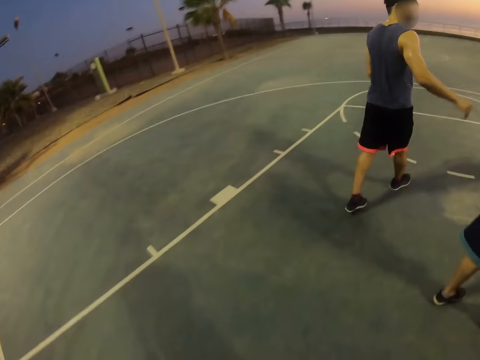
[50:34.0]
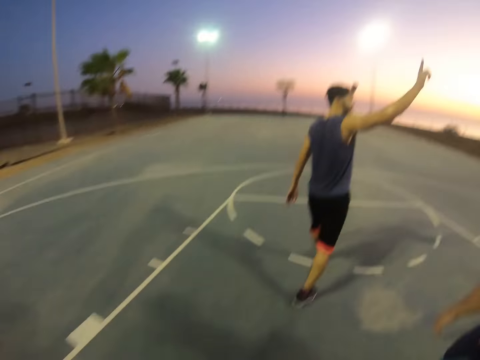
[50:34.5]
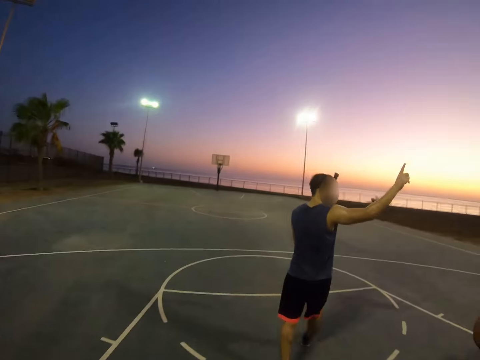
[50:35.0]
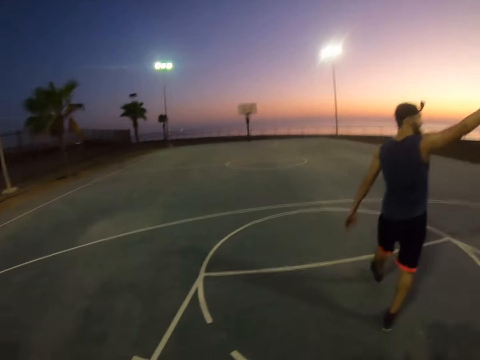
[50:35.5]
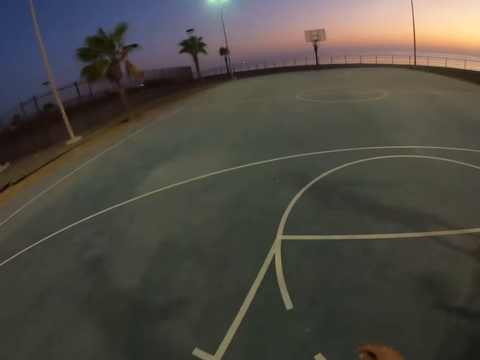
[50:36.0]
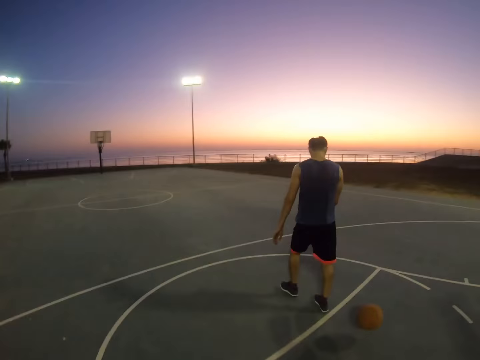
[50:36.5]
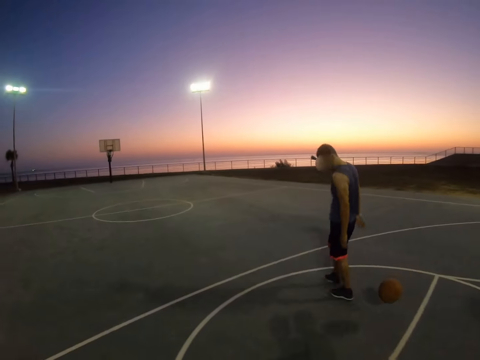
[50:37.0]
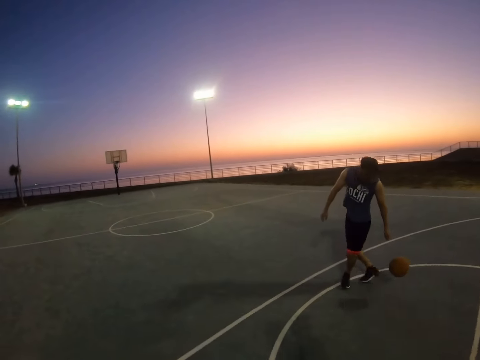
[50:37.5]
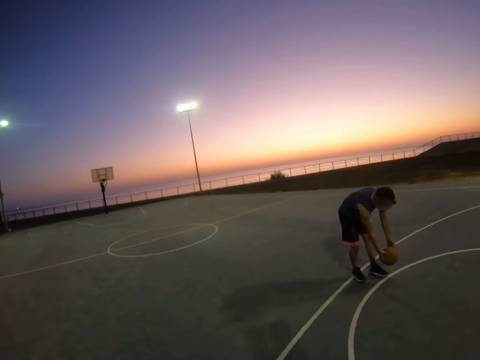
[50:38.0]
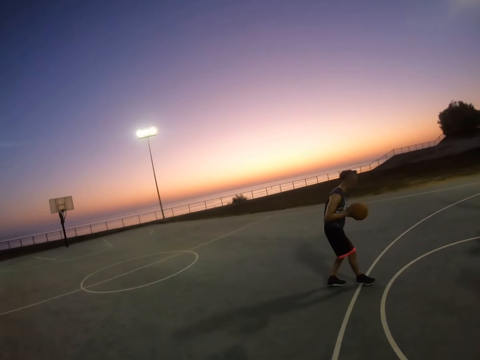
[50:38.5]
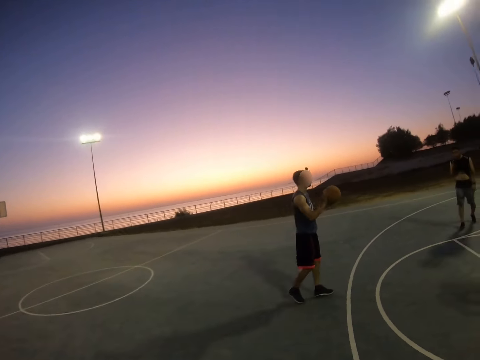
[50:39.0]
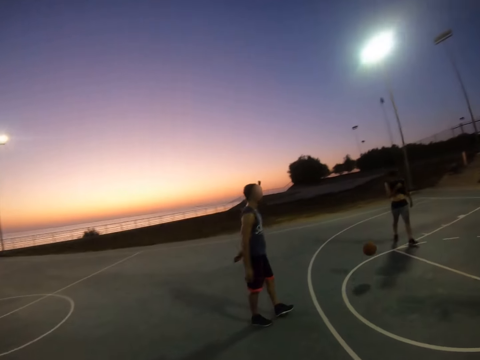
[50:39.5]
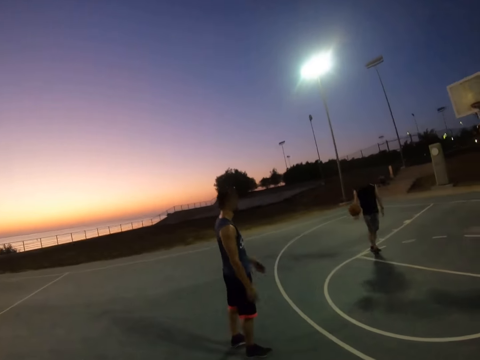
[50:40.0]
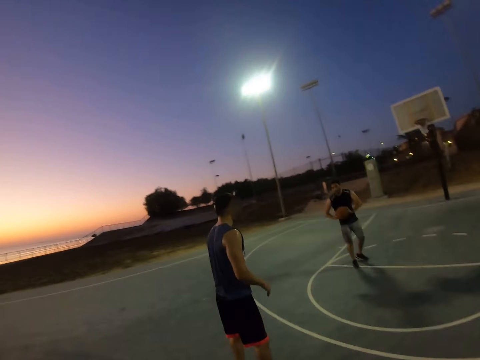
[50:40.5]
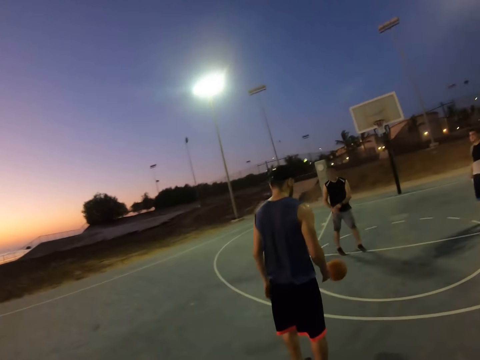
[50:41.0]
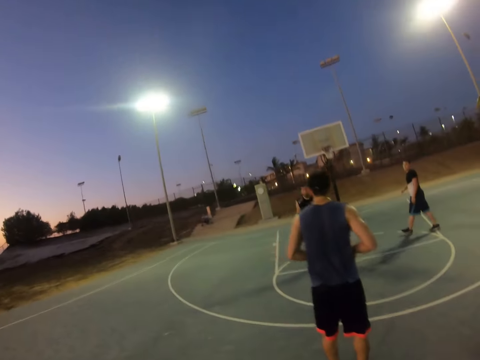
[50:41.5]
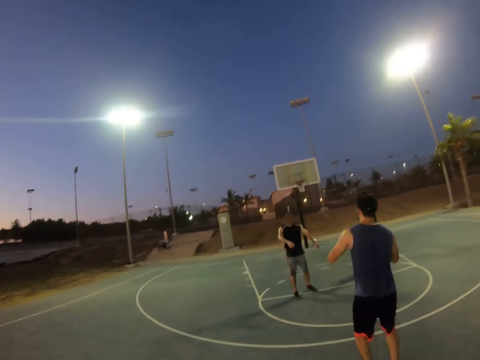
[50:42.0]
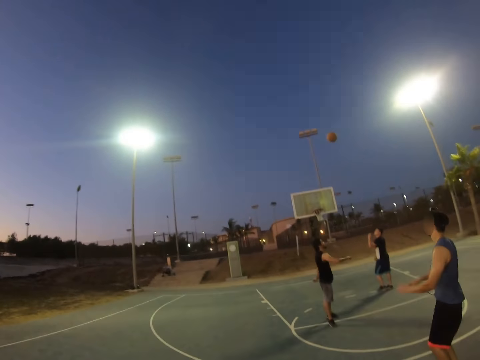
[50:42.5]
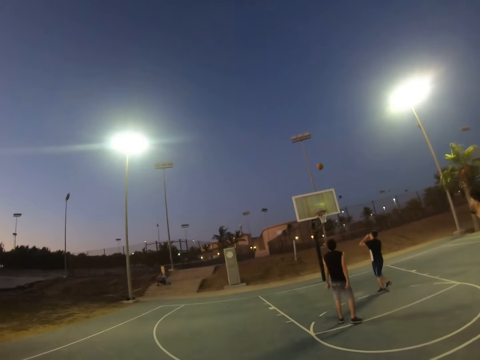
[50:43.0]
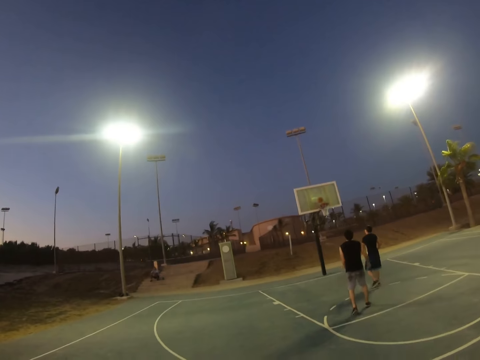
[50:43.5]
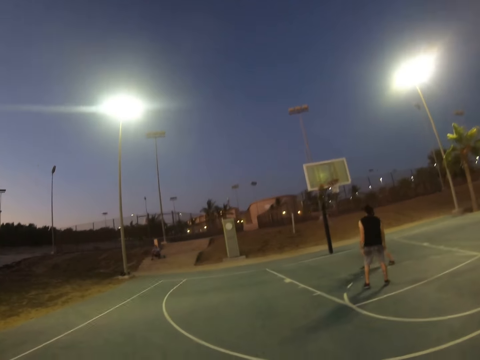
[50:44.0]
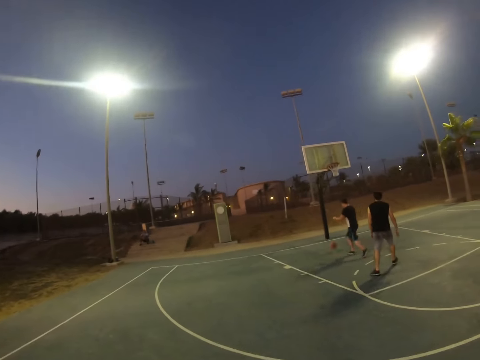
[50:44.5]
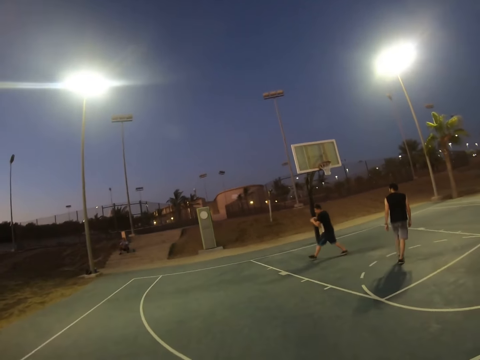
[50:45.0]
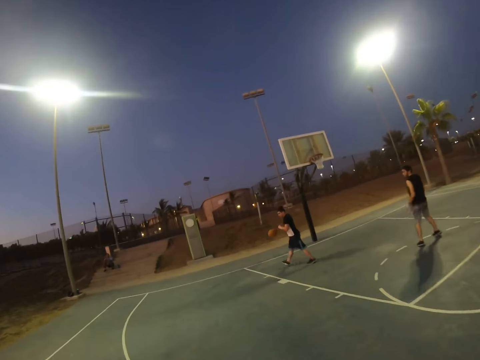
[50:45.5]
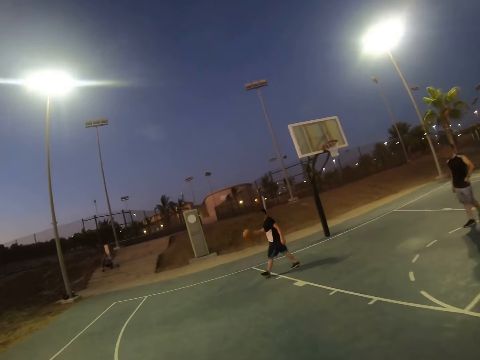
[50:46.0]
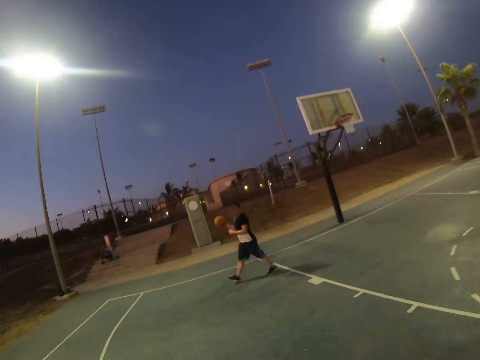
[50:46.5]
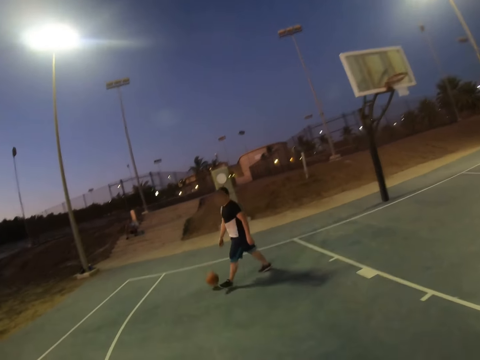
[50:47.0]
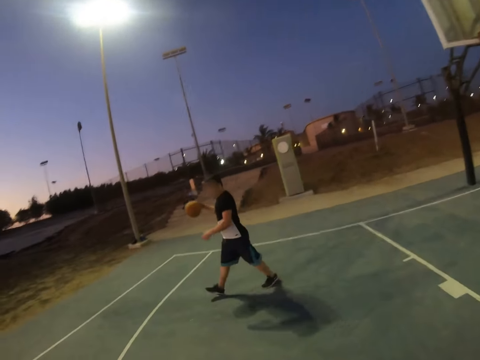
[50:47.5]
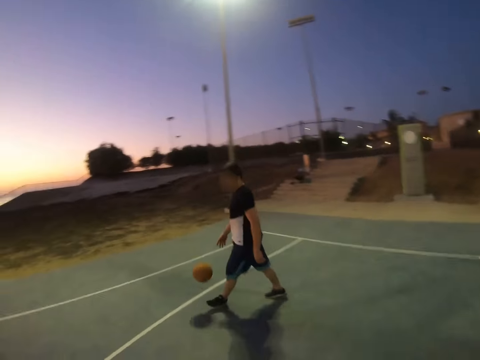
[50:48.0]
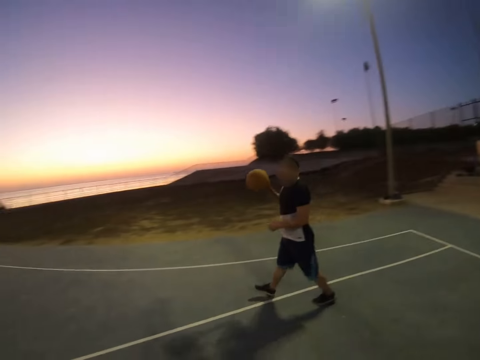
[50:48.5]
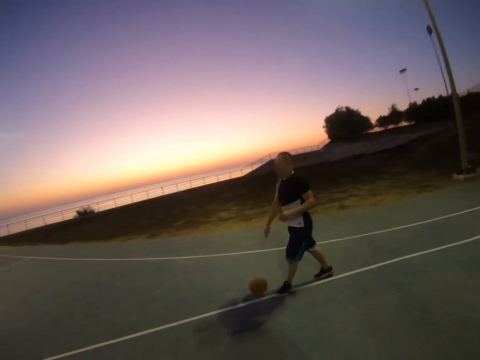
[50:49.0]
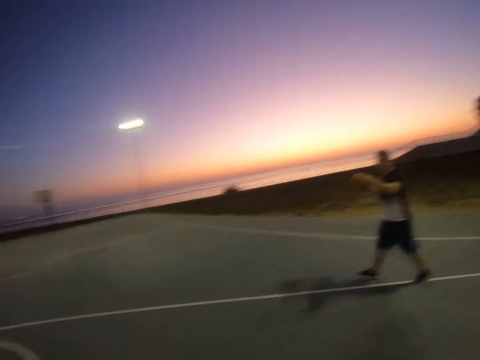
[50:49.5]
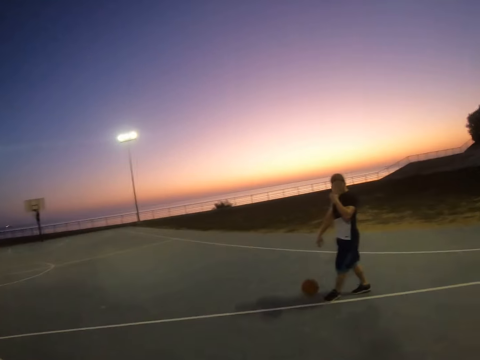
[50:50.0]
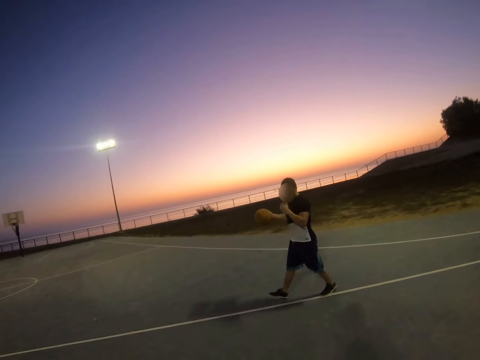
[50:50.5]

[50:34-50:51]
A man catches the ball. Another man raises a hand. The first man throws the ball to the second man. The second man throws the ball to a third man. The third man throws the ball to the second man. The second man throws the ball in the basket. The first man catches the ball and dribbles the ball on the pitch.

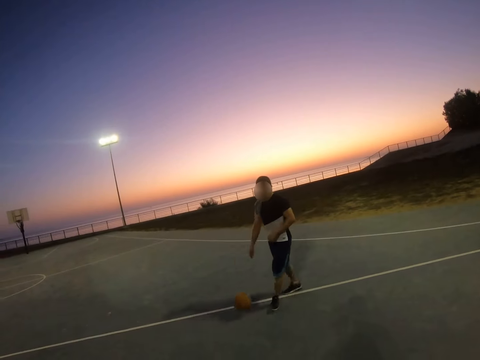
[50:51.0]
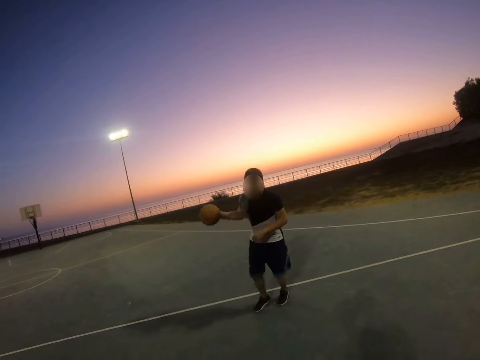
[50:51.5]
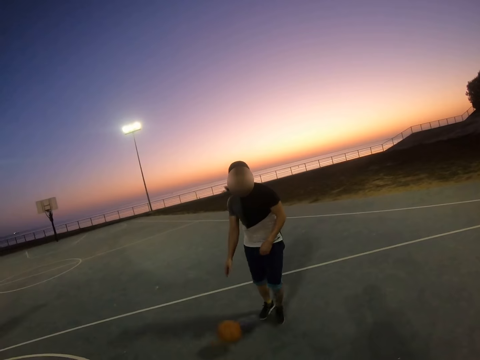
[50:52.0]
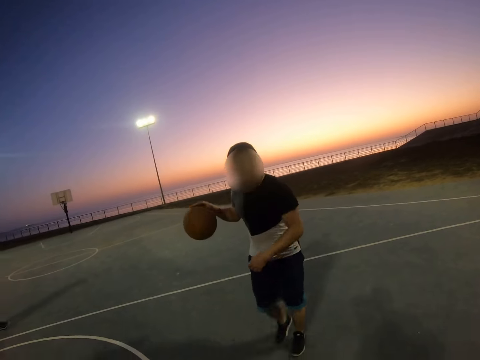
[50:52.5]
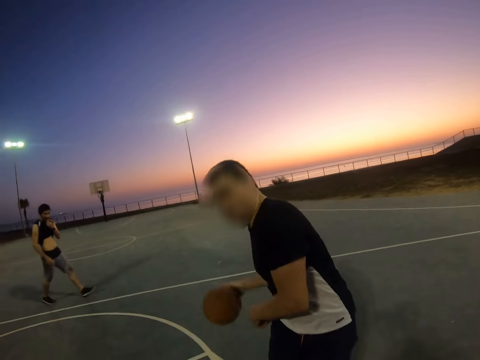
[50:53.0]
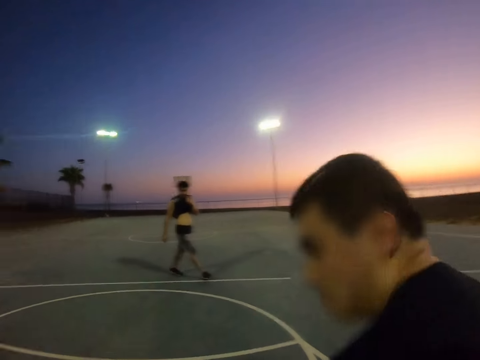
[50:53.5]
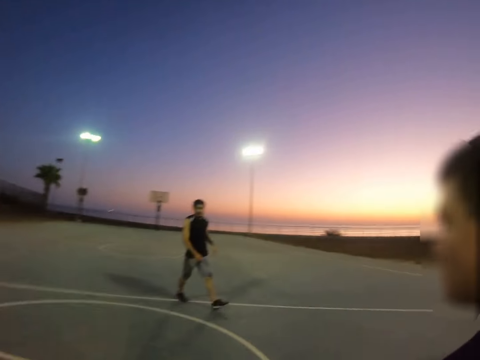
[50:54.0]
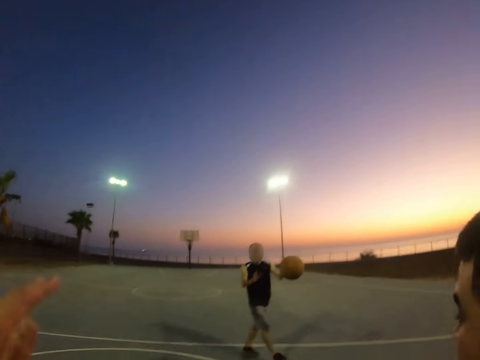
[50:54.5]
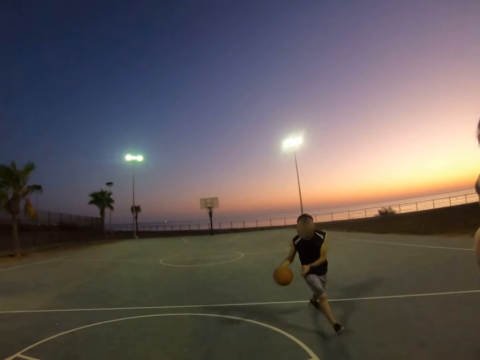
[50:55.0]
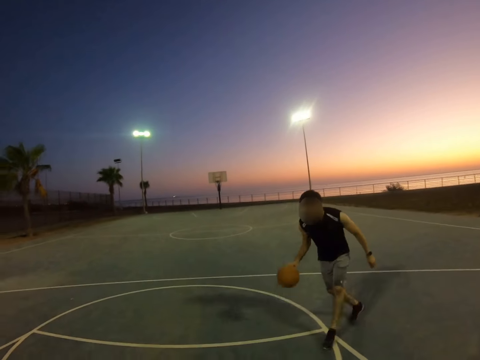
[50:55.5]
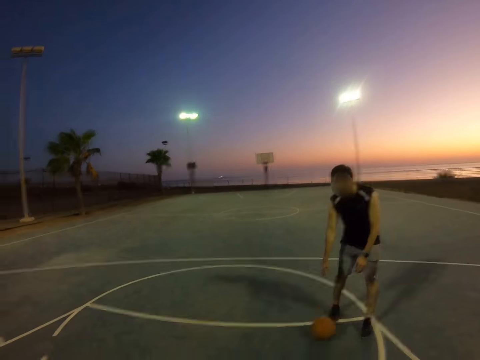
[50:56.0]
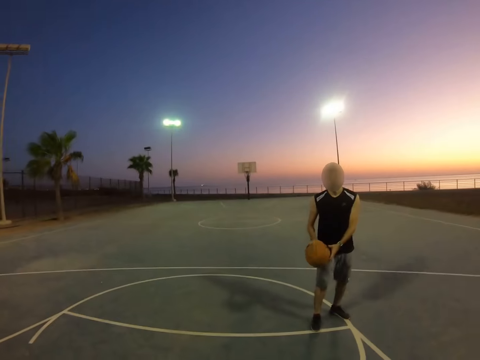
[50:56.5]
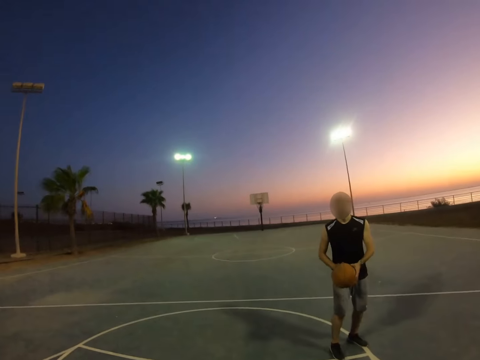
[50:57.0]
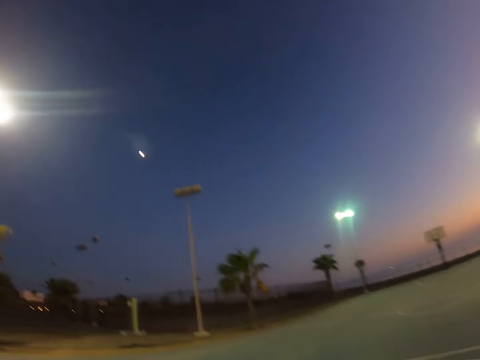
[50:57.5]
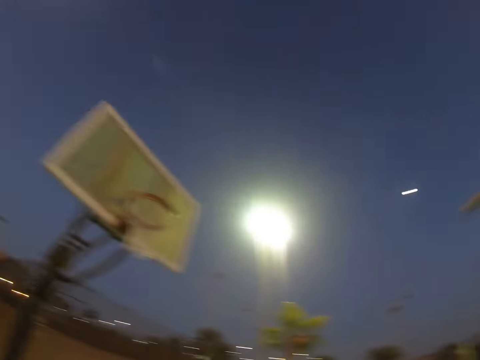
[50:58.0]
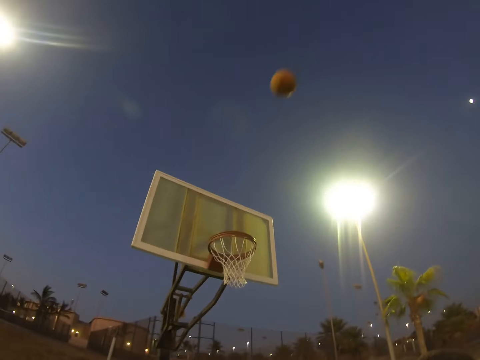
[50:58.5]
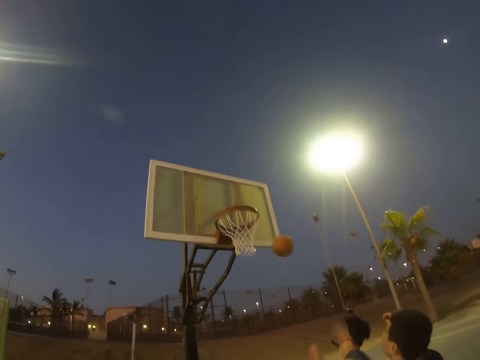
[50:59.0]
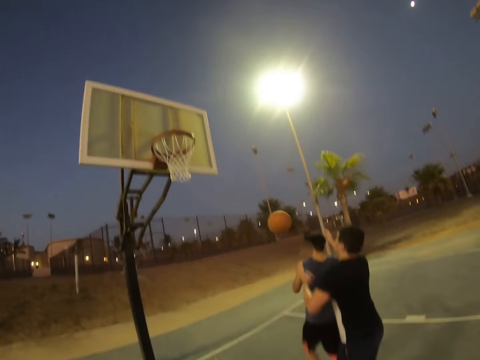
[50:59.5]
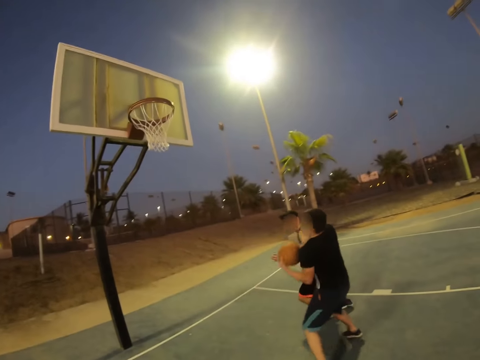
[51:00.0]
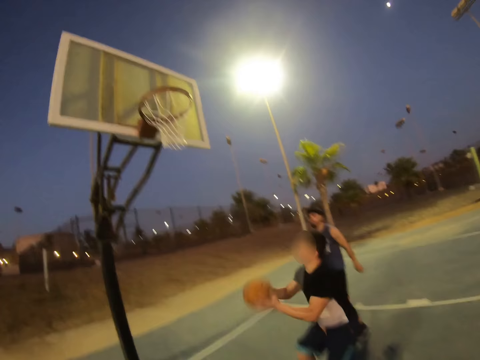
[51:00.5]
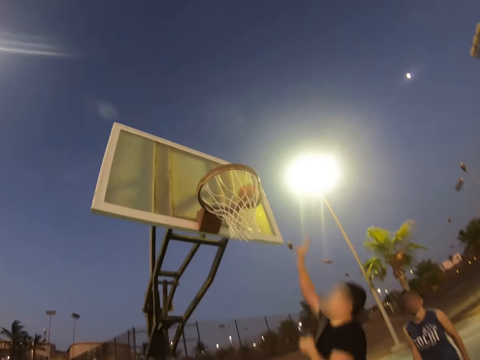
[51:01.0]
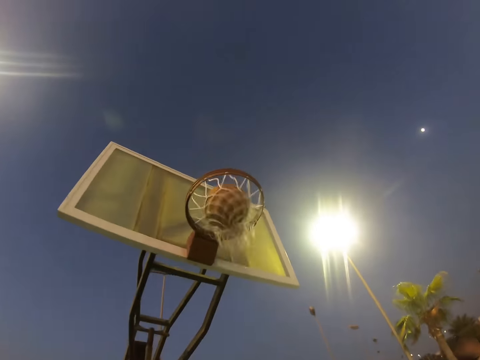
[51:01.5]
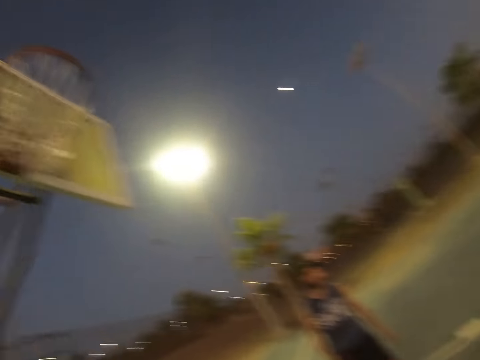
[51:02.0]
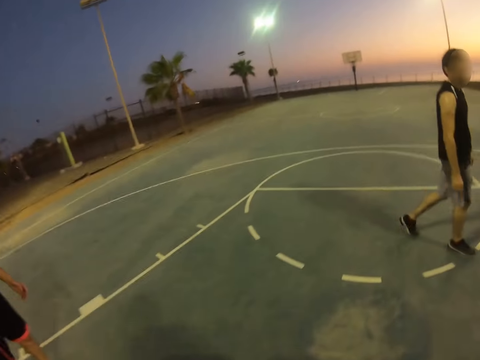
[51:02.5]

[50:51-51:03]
A man throws the ball to another man. The other man dribbles the ball. The other man throws the ball in the basket. The first man catches the ball. The first man throws the ball in the basket.
